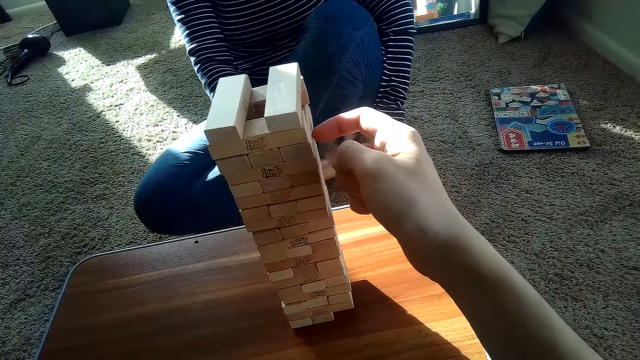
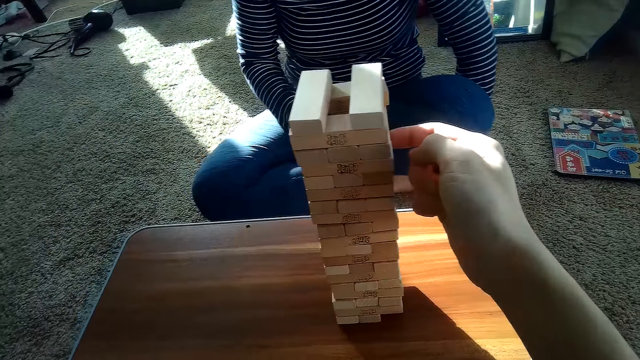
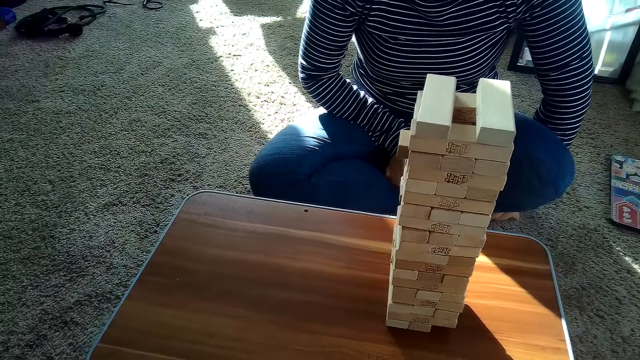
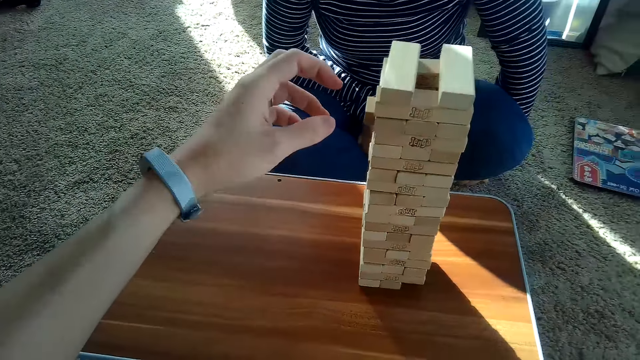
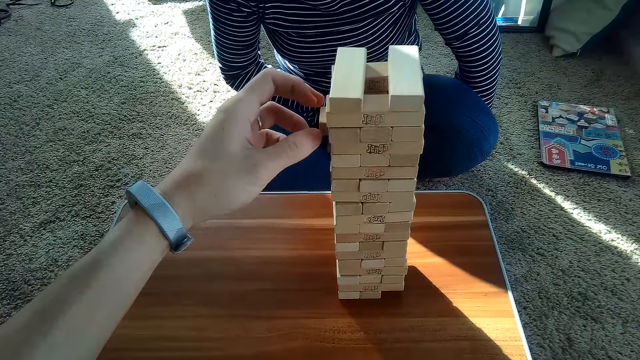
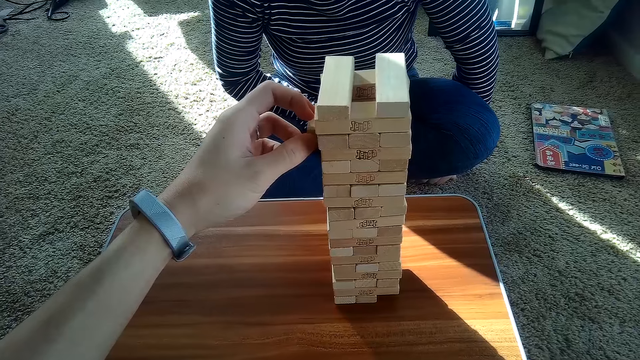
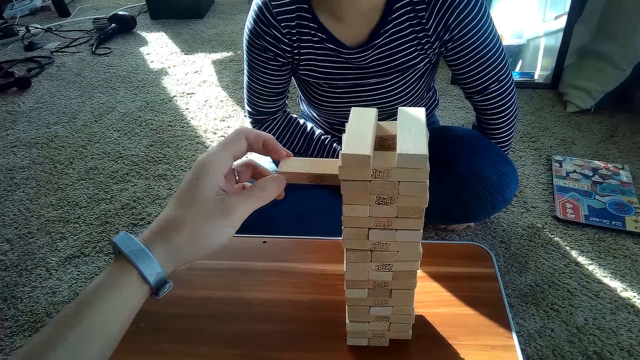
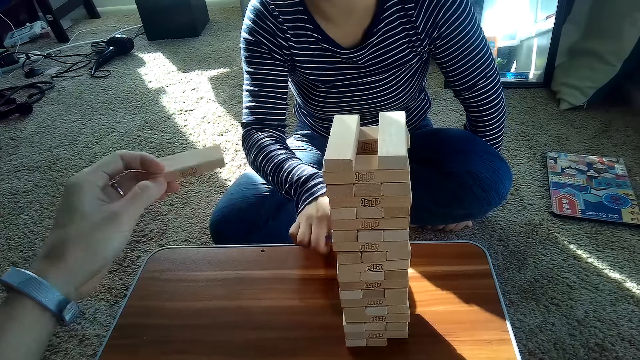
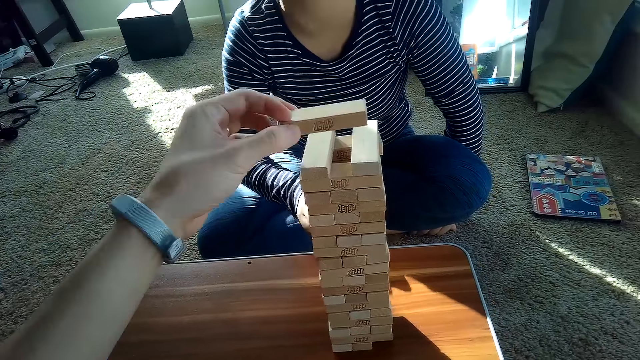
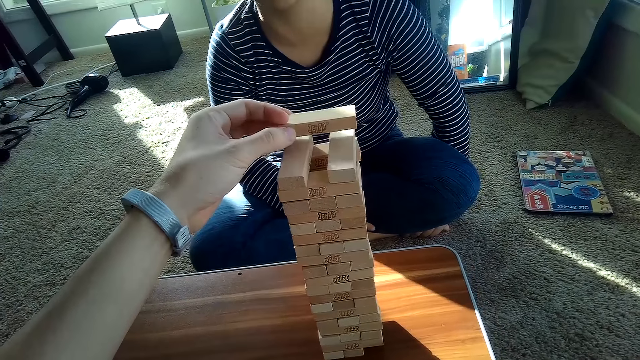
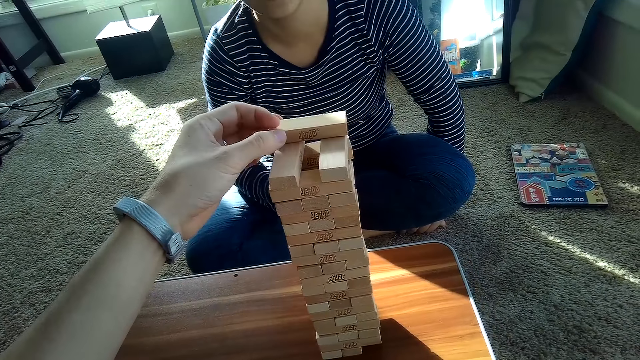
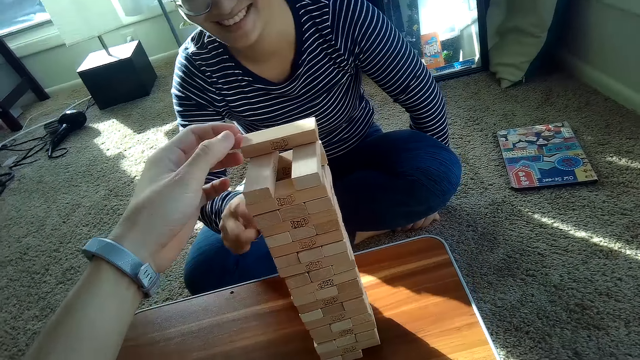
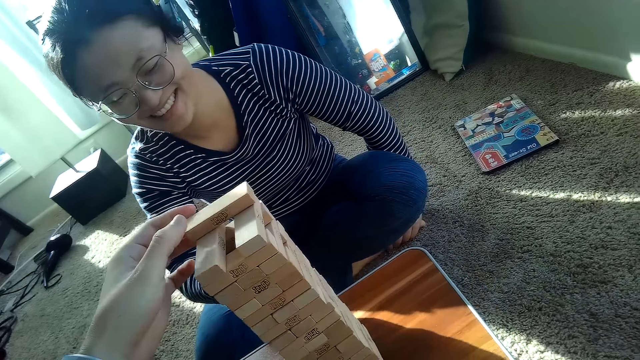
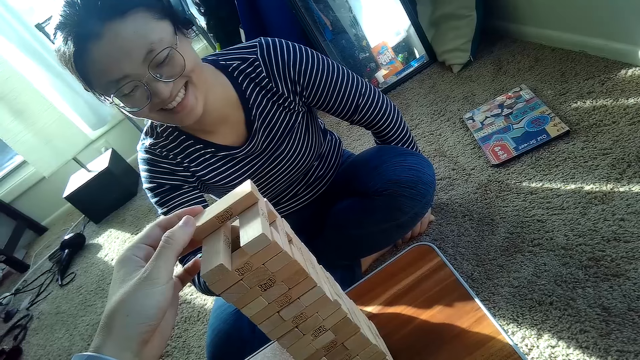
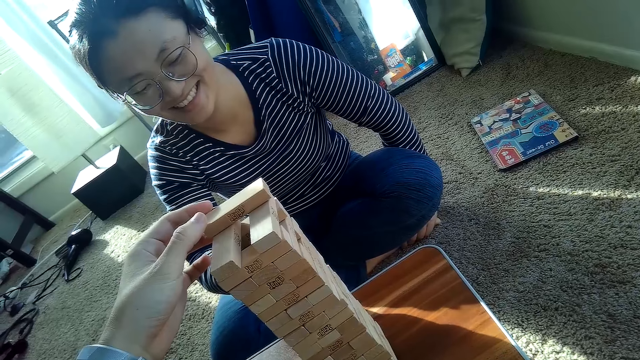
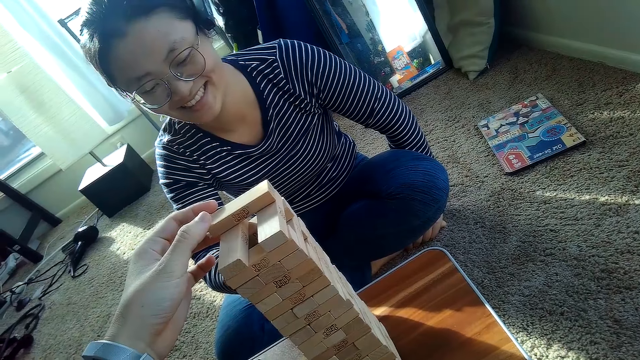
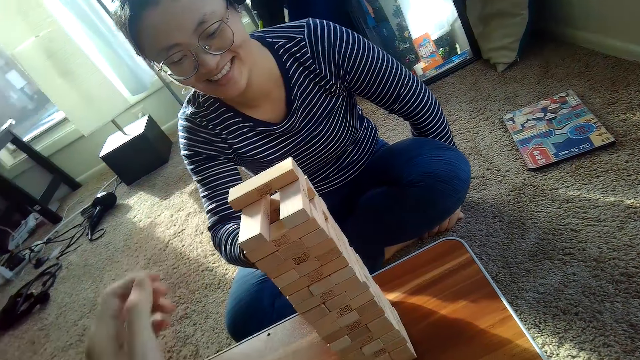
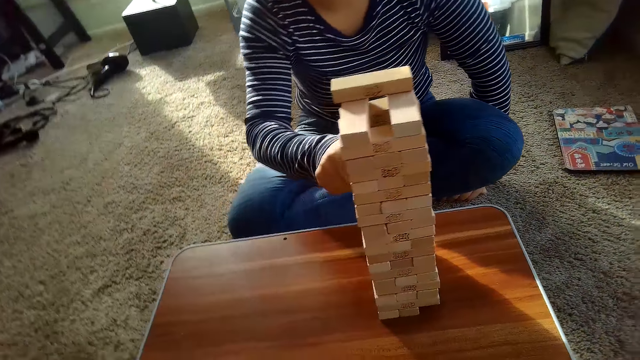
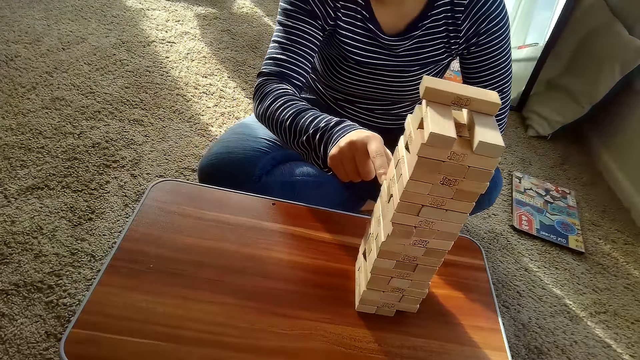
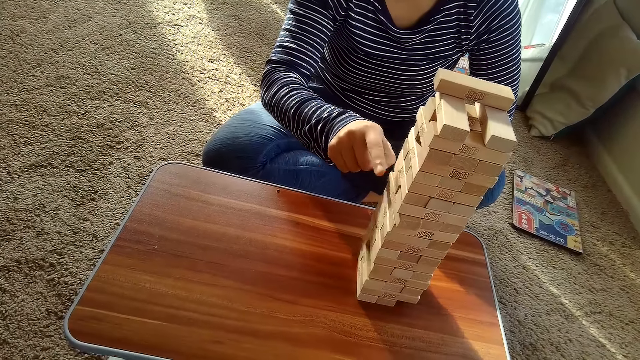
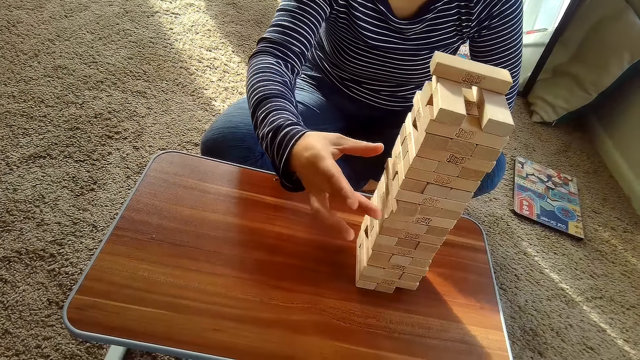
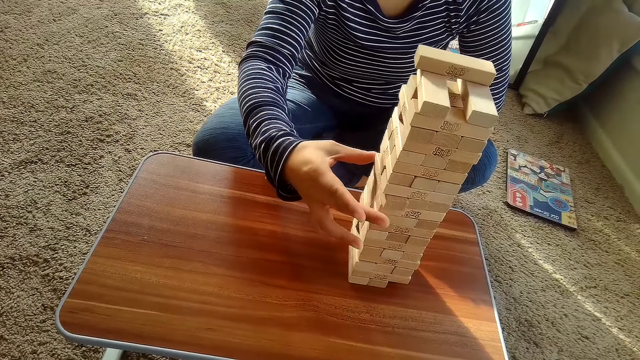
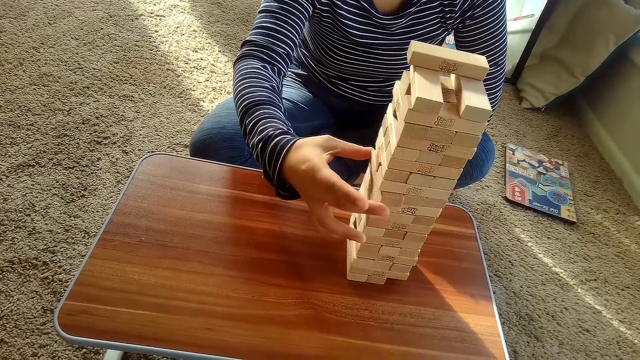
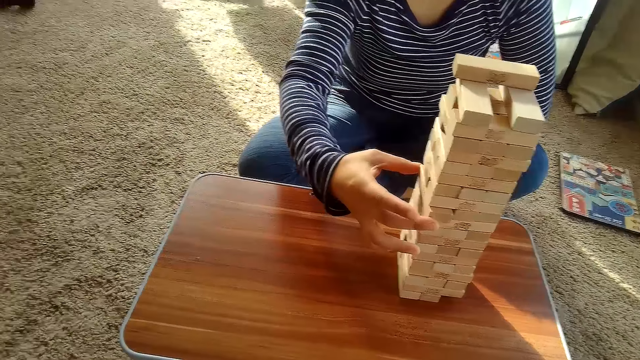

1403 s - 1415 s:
The camera wearer presses a block. He removes a Jenga block from the pile of Jenga blocks on the table with his right hand. He holds the Jenga blocks with his left hand and places the Jenga blocks on the pile of Jenga blocks on the table with his left hand. The partner removes a Jenga block from the pile of Jenga blocks on the table with her right hand.

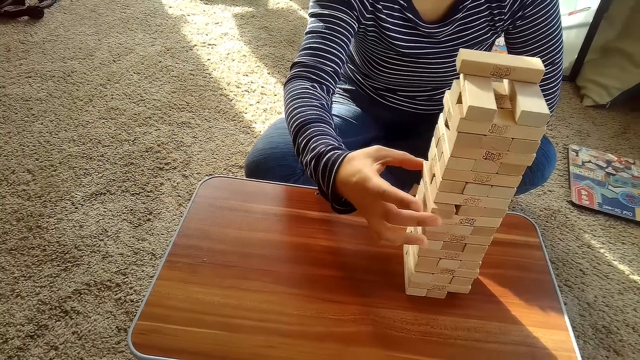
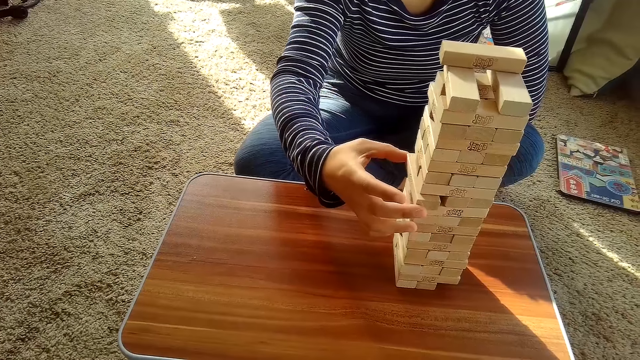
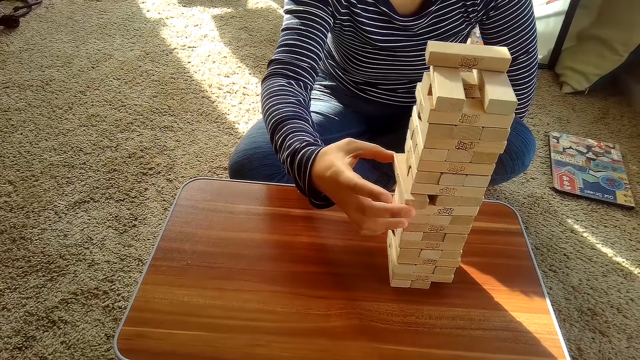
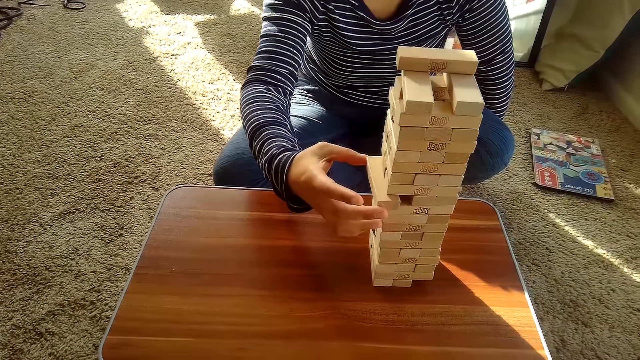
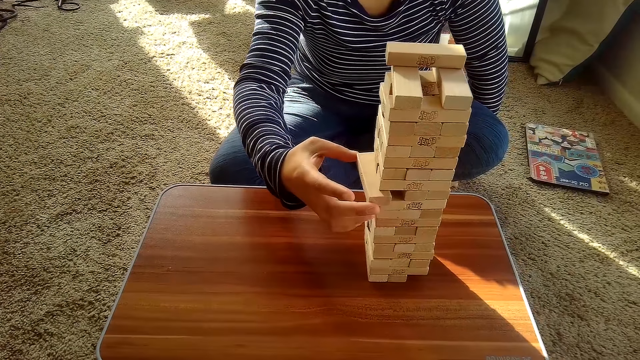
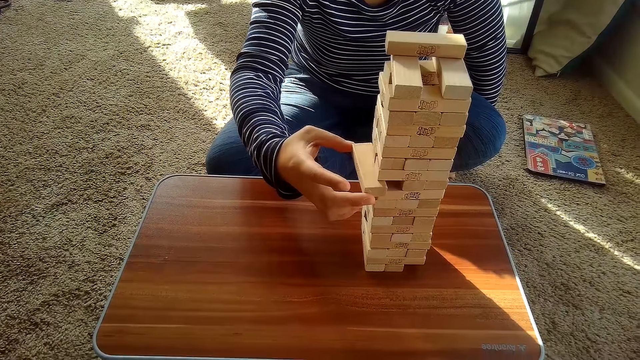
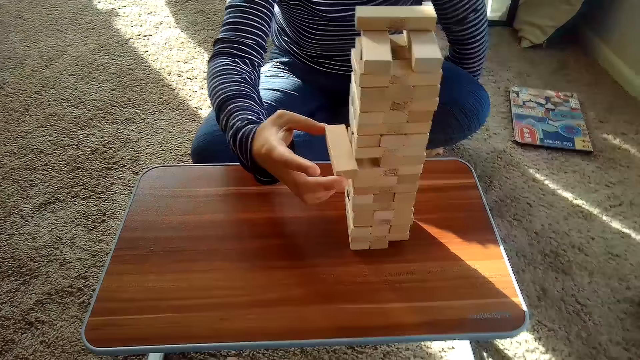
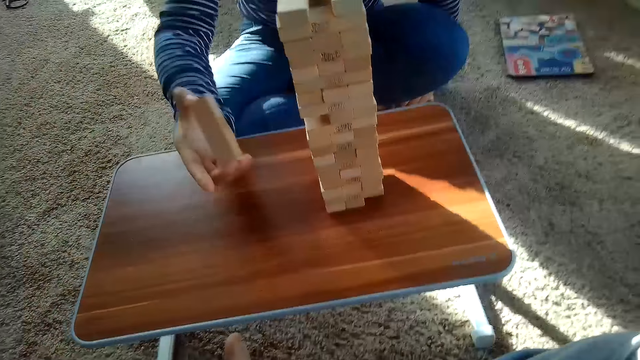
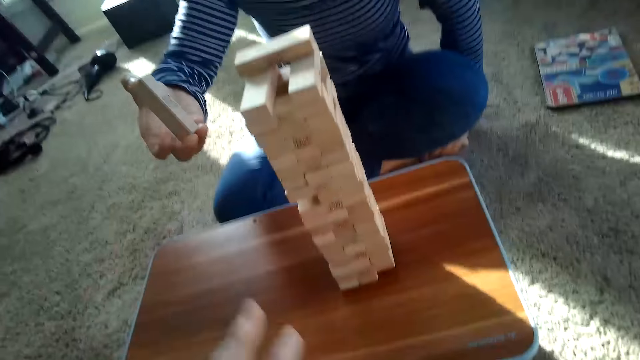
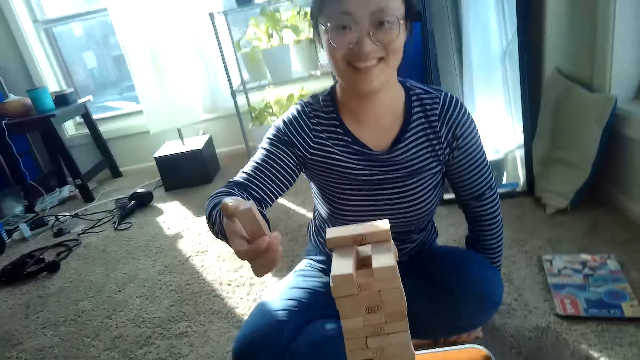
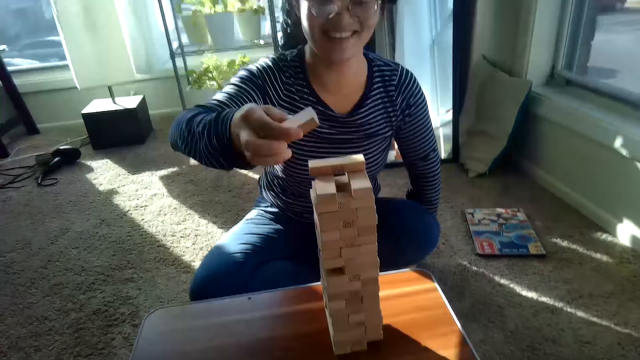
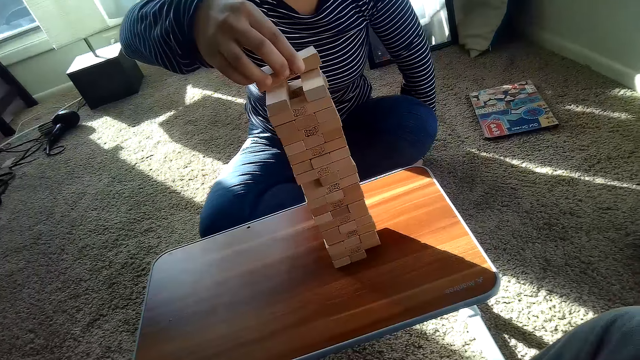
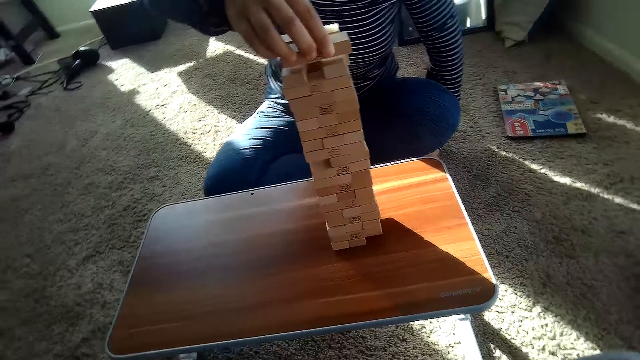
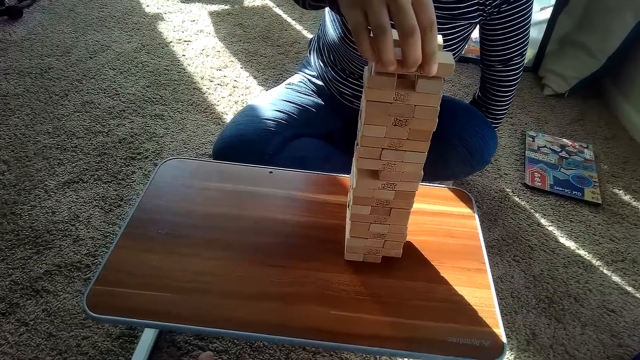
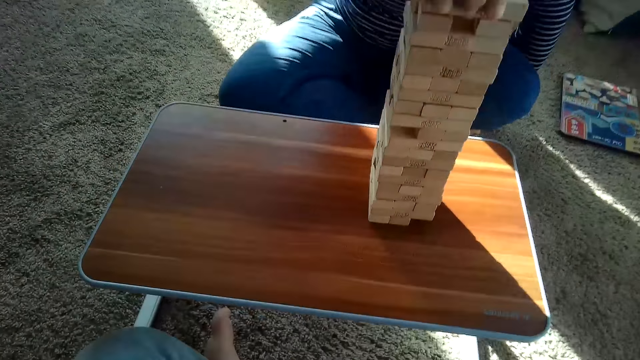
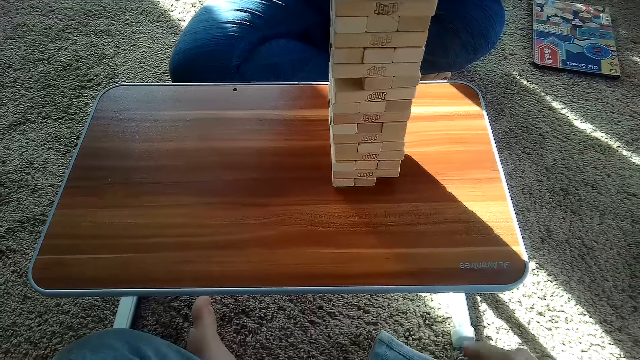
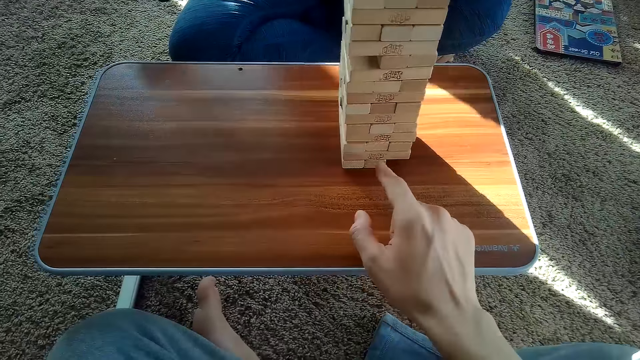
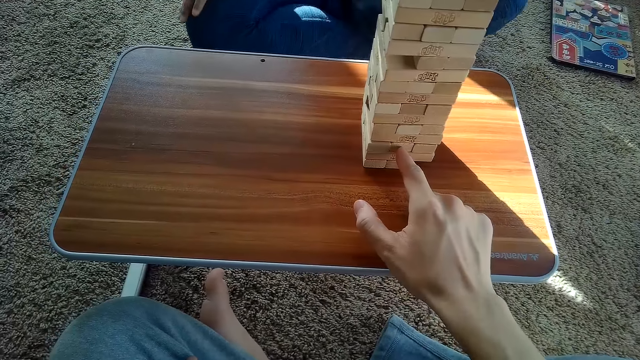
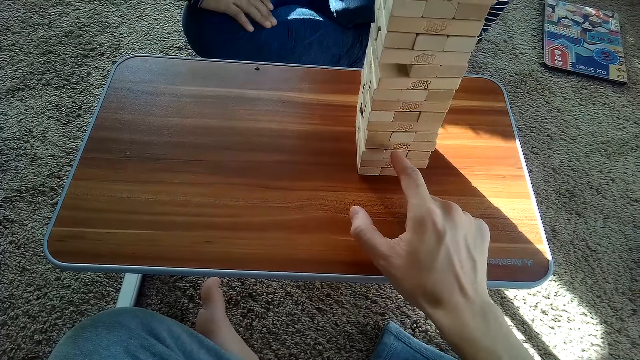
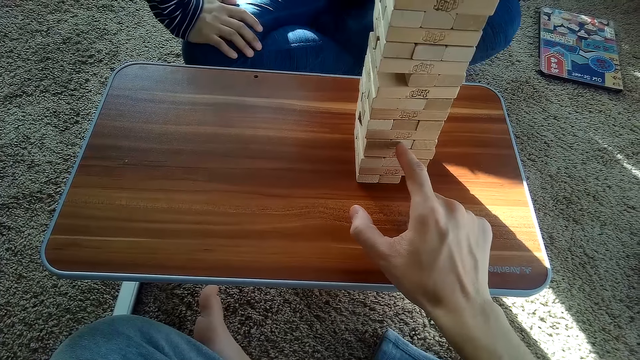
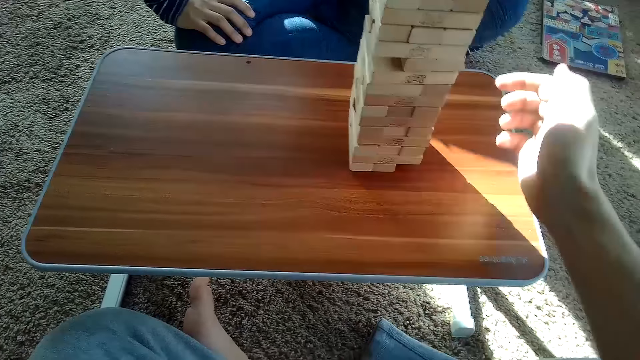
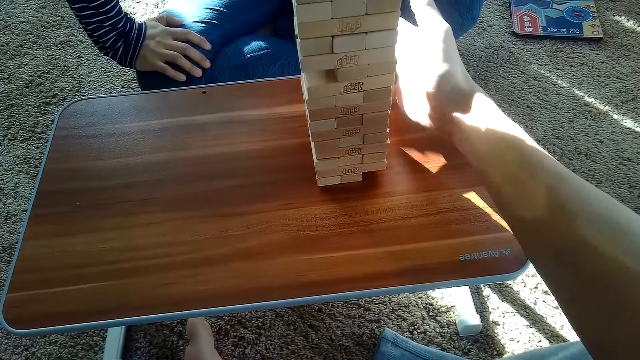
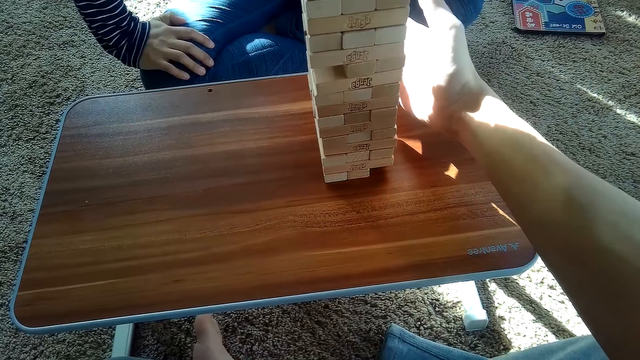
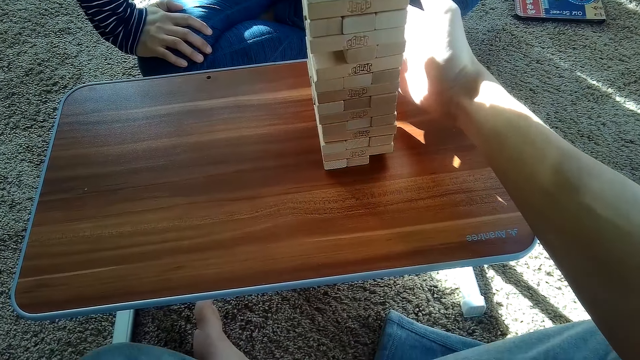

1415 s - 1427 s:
The camera wearer demonstrates with a hand. The partner places the Jenga blocks on the pile of Jenga blocks on the table with her right hand. The camera wearer removes a Jenga block from the pile of Jenga blocks on the table with his right hand. He presses a block.
